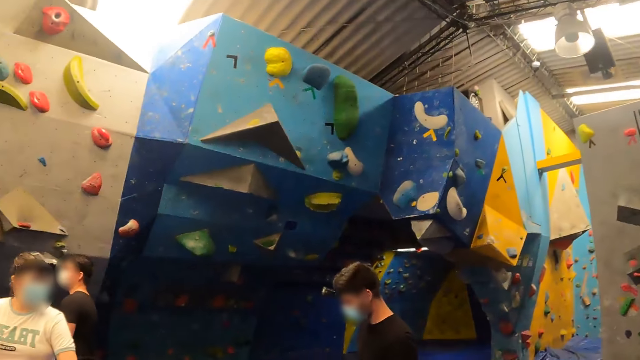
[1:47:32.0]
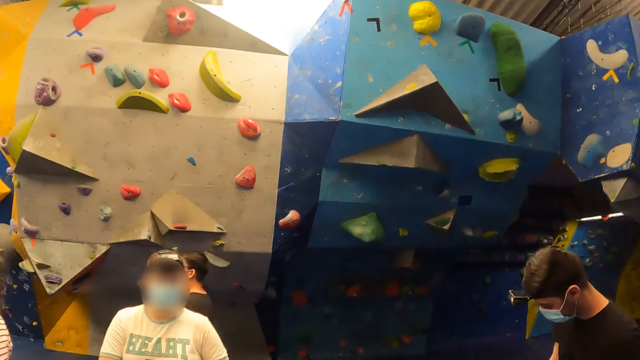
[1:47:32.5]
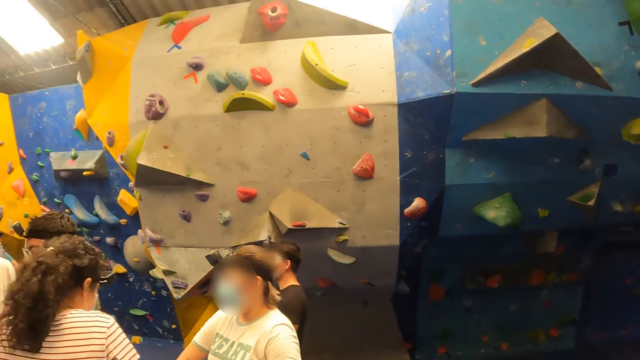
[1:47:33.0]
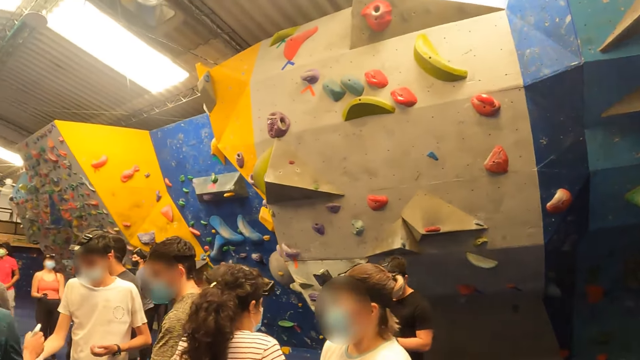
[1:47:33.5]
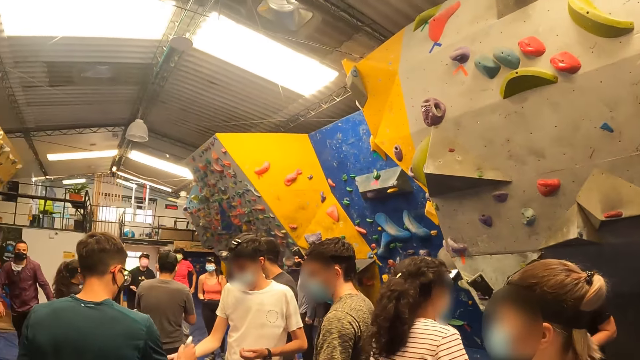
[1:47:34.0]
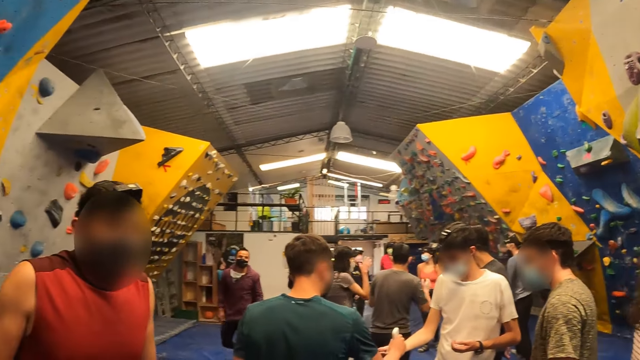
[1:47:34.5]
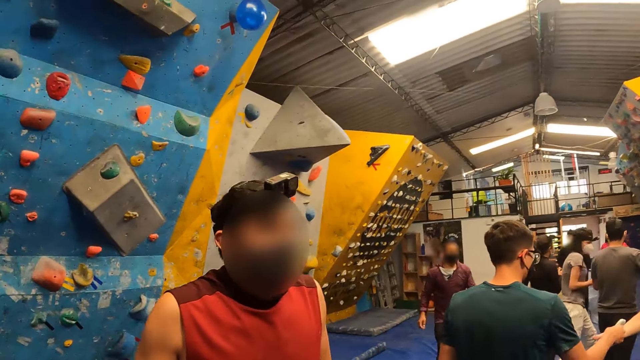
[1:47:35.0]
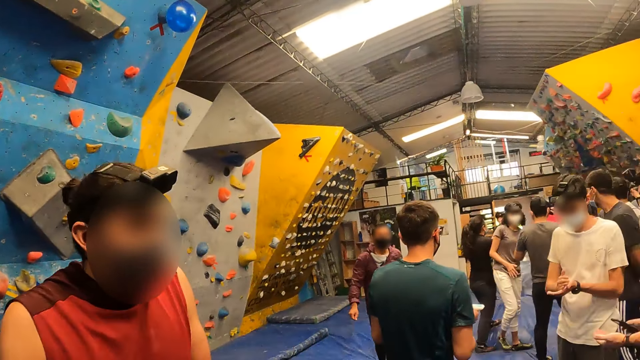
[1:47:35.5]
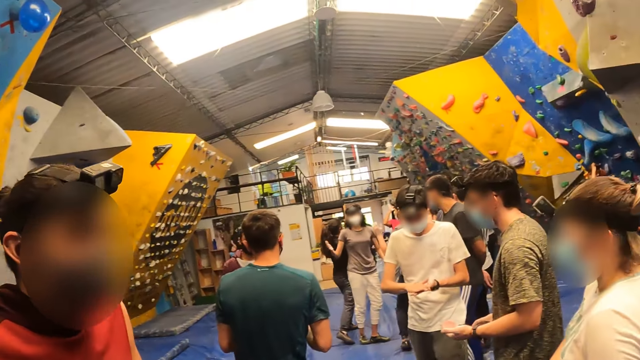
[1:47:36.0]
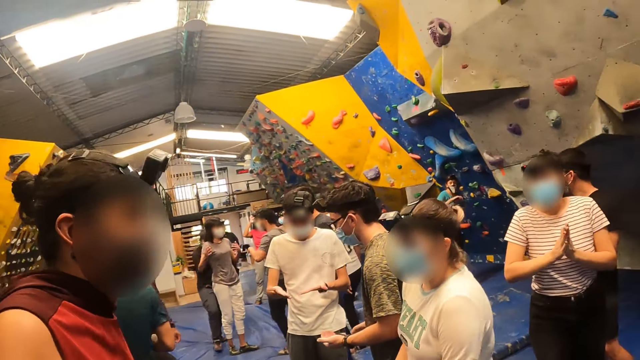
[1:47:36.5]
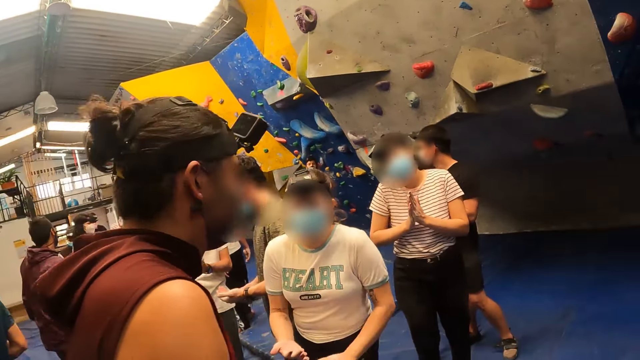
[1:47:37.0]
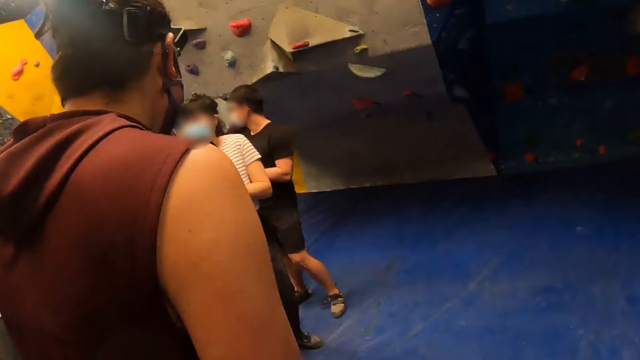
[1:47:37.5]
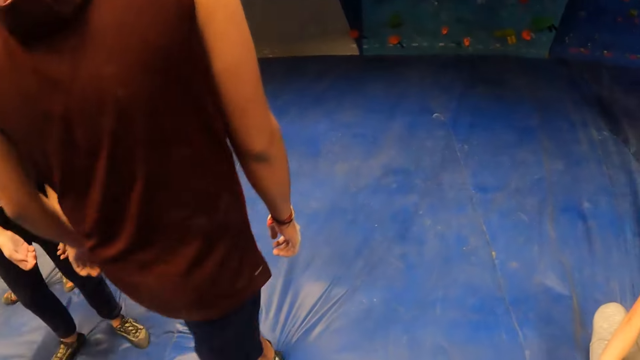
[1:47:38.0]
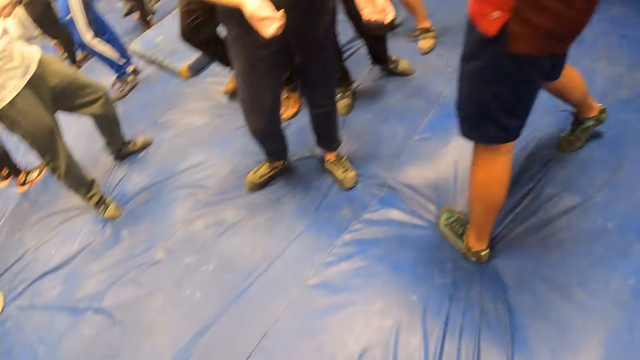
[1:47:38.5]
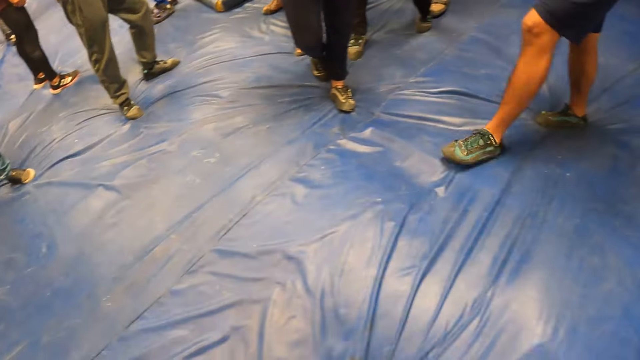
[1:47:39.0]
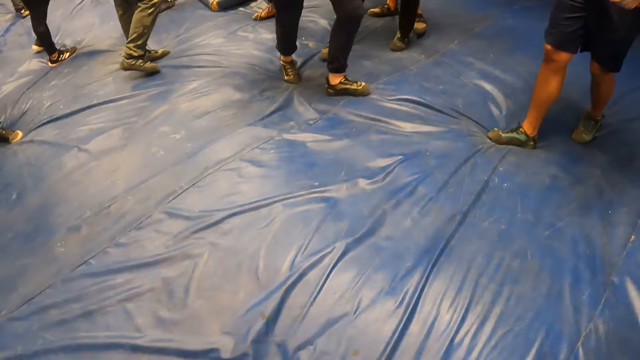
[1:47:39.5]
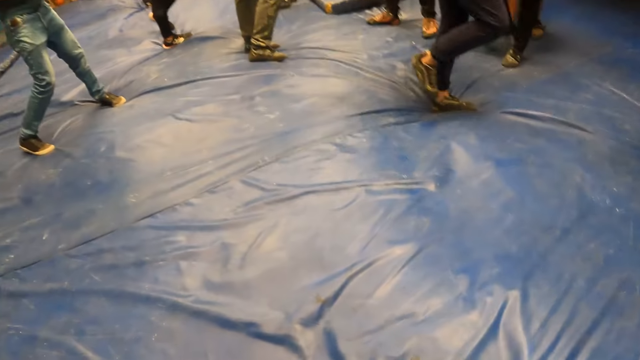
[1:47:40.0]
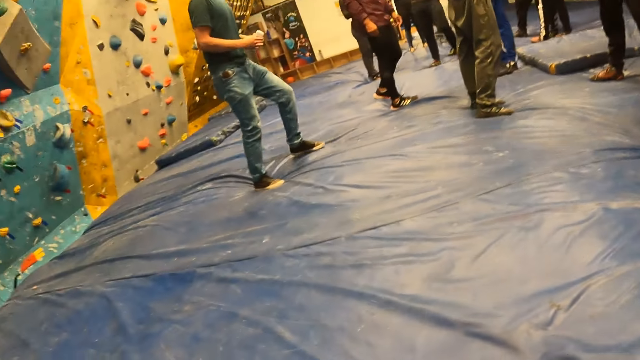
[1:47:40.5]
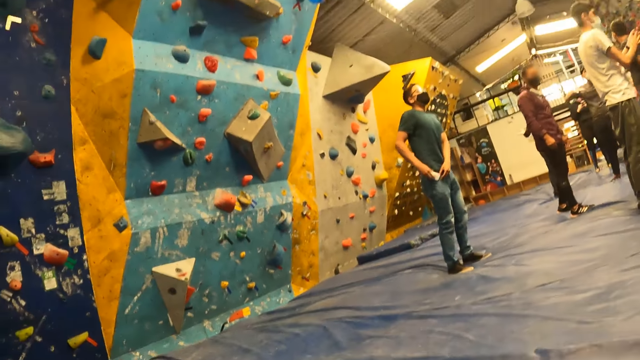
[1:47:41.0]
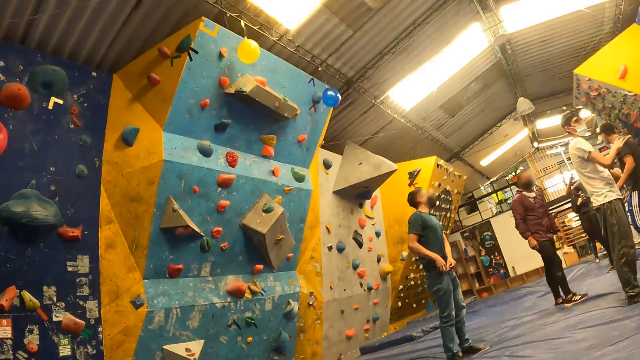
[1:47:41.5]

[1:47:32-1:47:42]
A person converses with the camera wearer. The person walks towards the camera wearer.

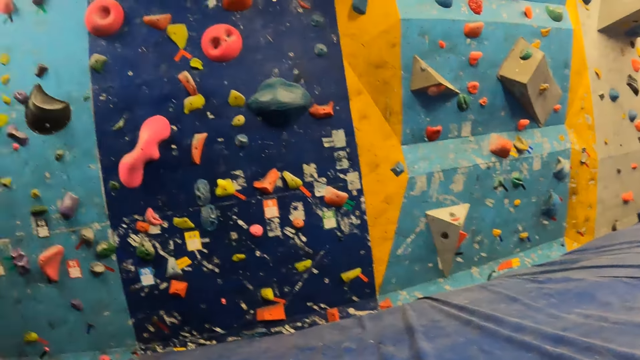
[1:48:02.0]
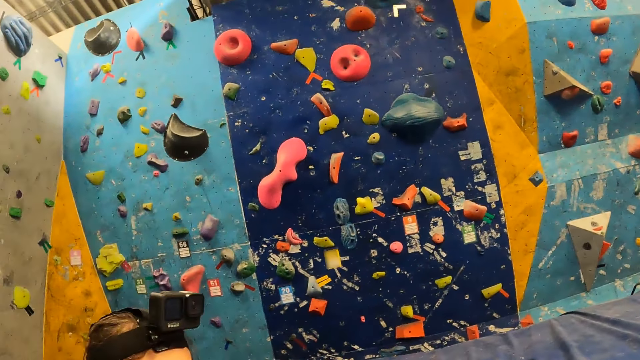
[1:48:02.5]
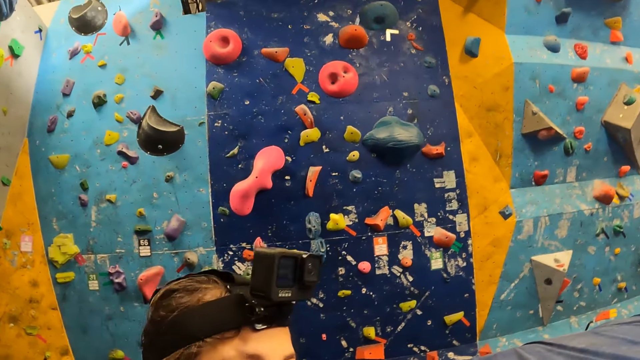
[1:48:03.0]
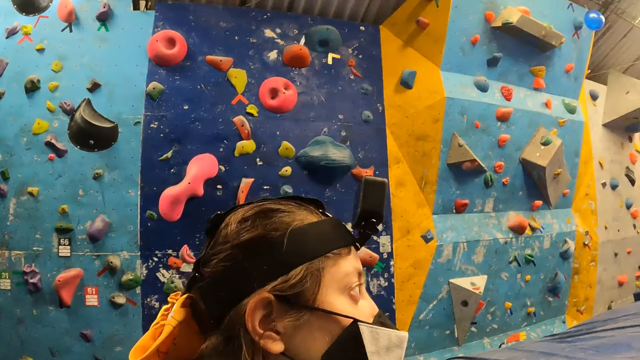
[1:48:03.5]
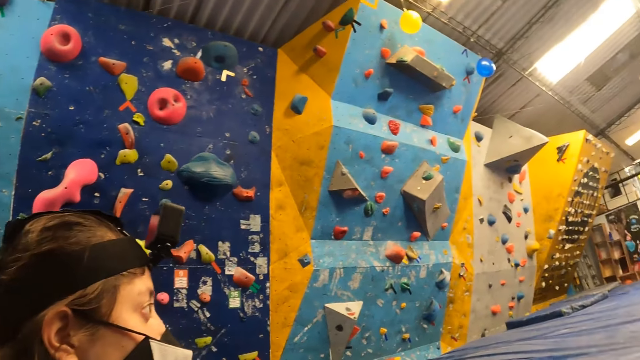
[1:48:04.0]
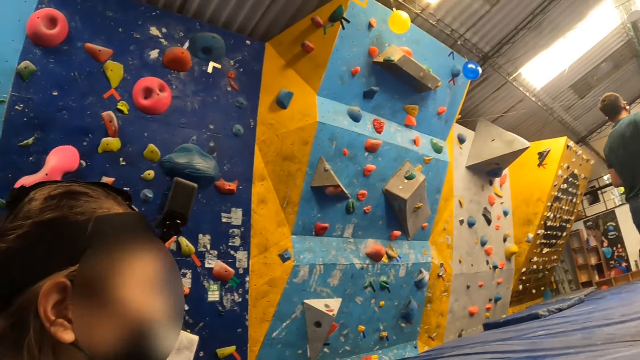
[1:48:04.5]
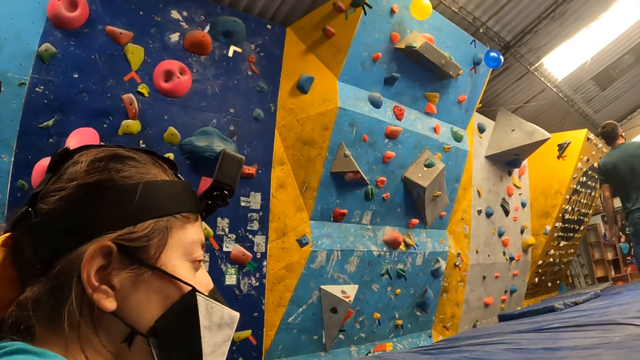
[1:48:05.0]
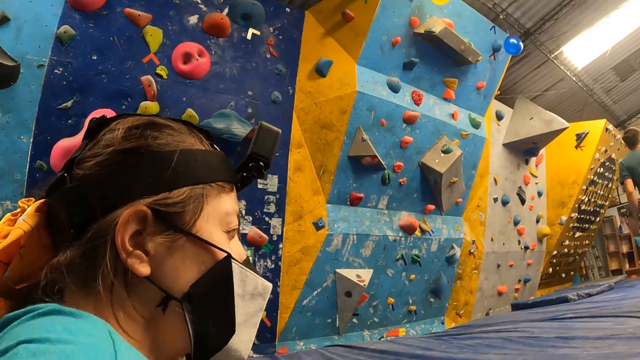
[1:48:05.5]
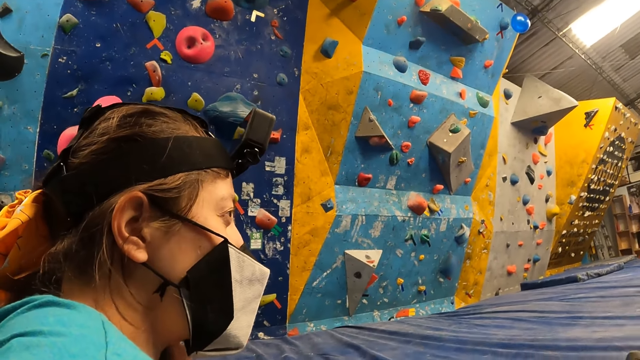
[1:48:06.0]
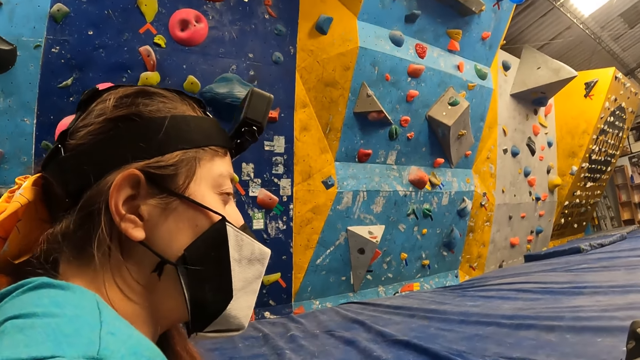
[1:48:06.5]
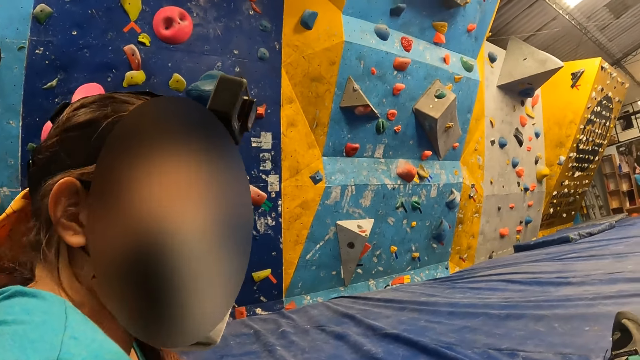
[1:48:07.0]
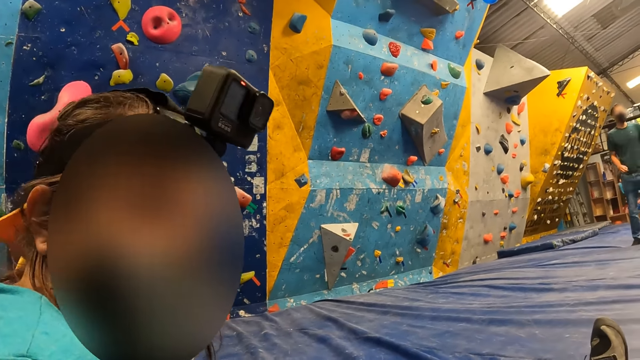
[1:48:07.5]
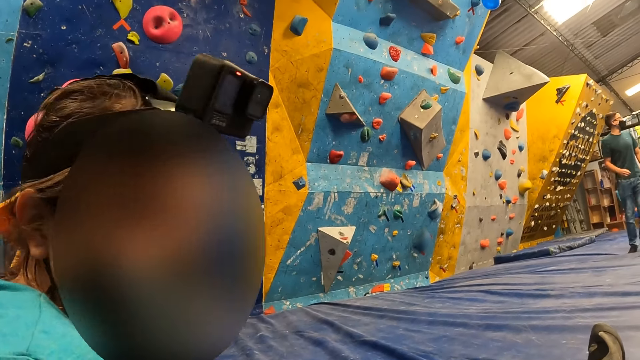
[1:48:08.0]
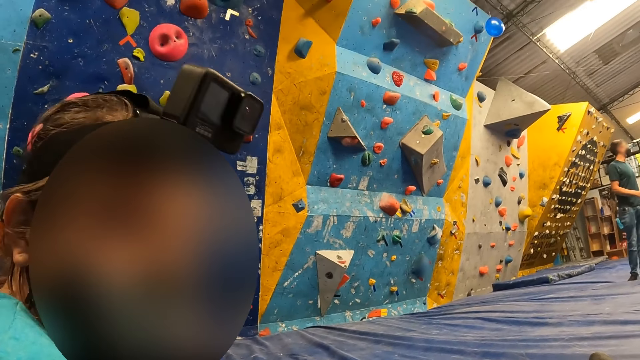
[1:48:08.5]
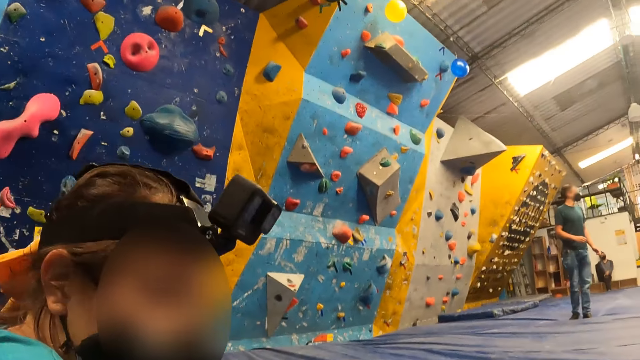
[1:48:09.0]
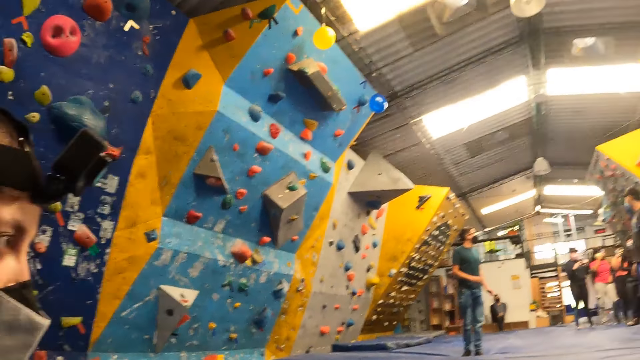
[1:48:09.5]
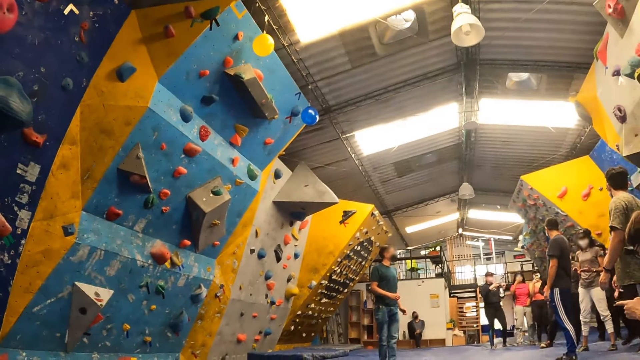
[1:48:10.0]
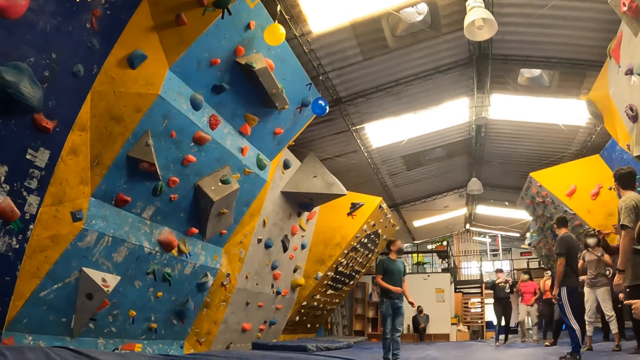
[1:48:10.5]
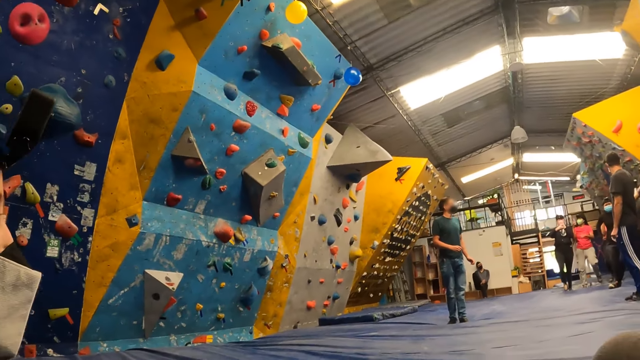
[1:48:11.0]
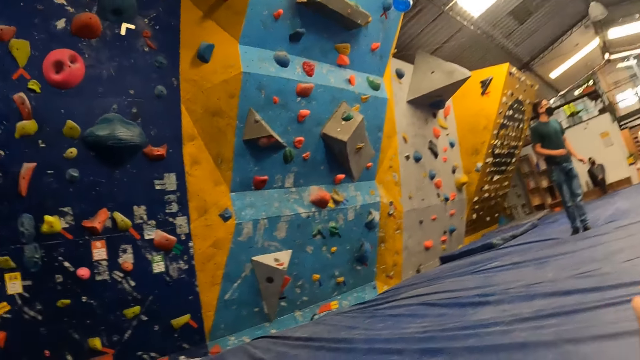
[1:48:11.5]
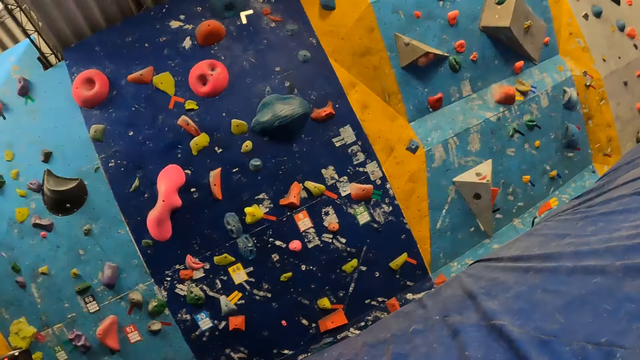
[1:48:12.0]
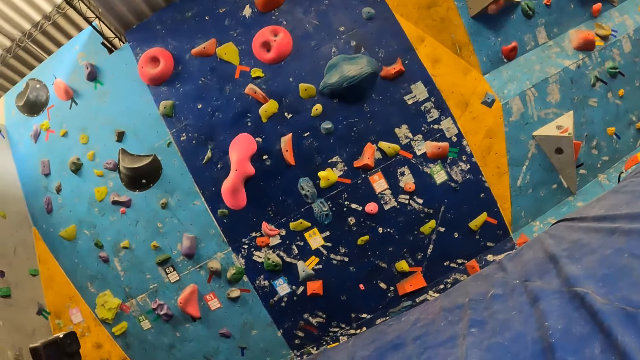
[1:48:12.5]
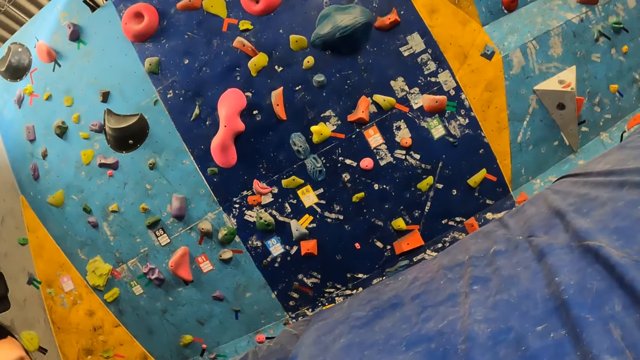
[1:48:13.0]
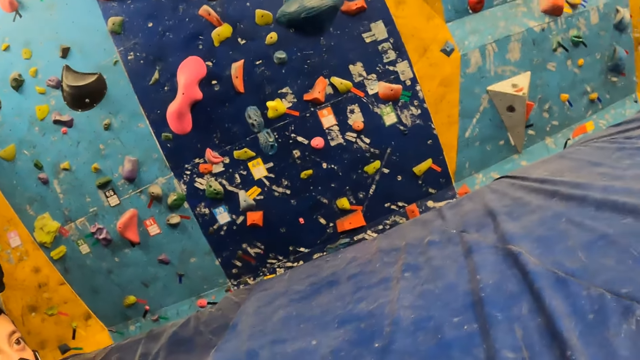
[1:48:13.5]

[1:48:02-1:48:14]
The camera wearer interacts with a woman. A person converses with another person.
